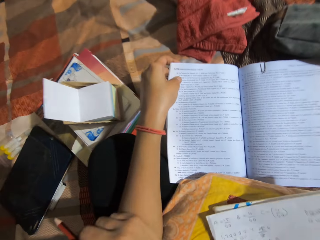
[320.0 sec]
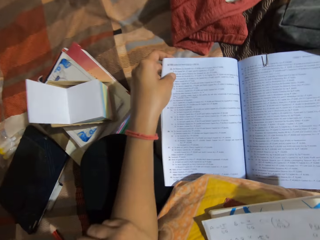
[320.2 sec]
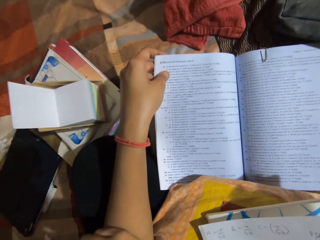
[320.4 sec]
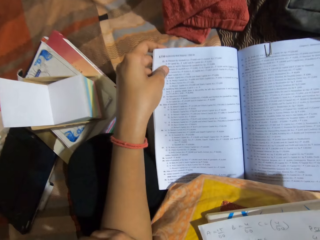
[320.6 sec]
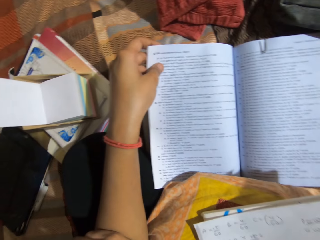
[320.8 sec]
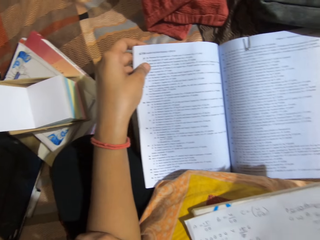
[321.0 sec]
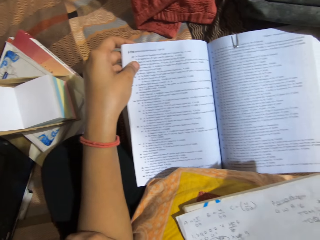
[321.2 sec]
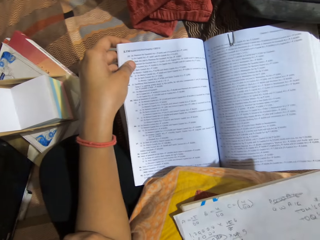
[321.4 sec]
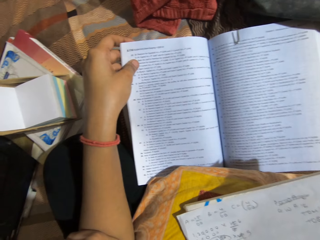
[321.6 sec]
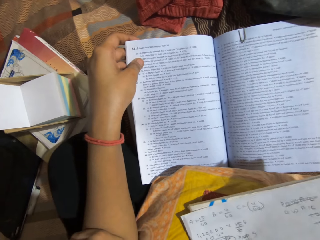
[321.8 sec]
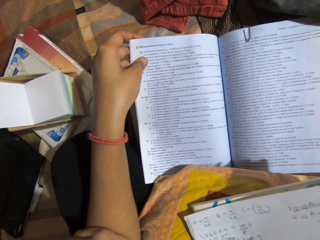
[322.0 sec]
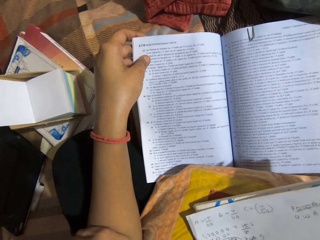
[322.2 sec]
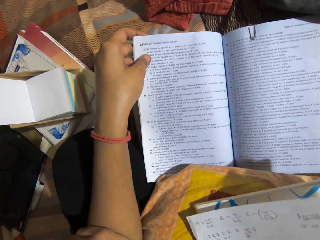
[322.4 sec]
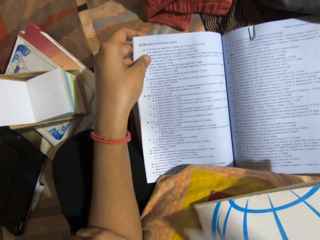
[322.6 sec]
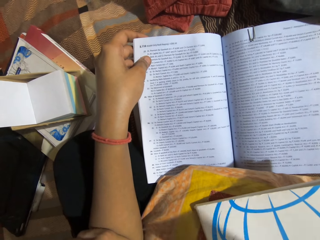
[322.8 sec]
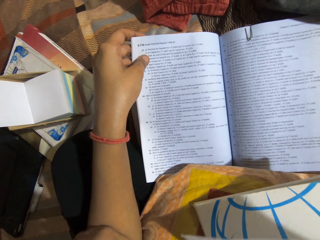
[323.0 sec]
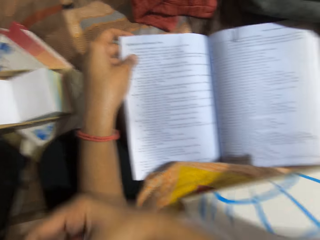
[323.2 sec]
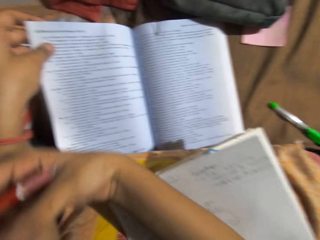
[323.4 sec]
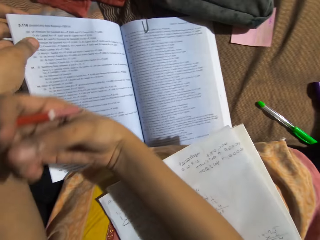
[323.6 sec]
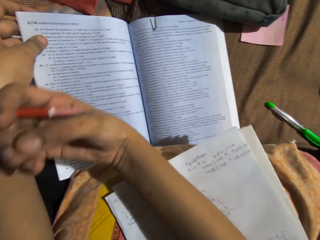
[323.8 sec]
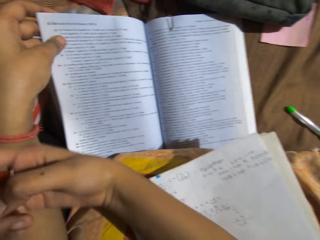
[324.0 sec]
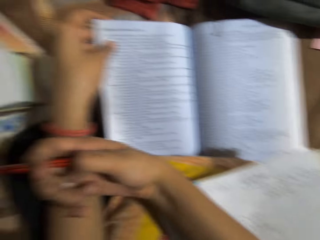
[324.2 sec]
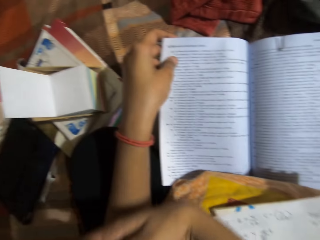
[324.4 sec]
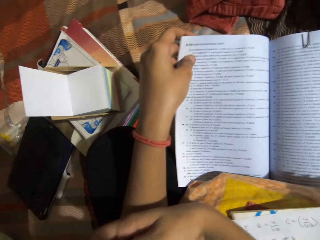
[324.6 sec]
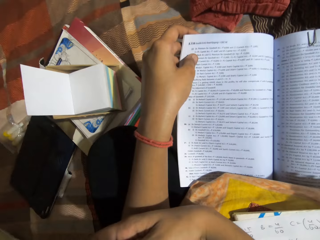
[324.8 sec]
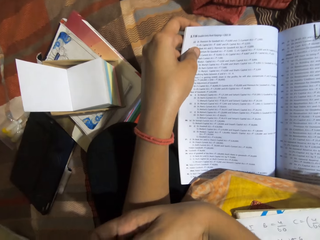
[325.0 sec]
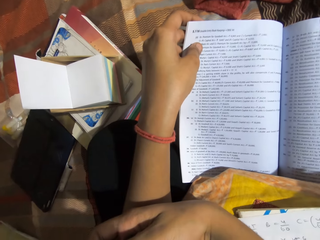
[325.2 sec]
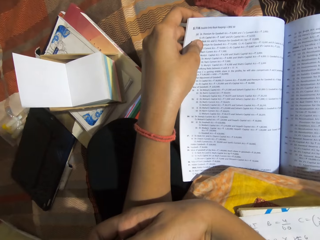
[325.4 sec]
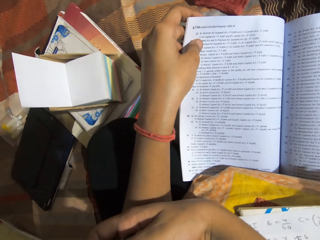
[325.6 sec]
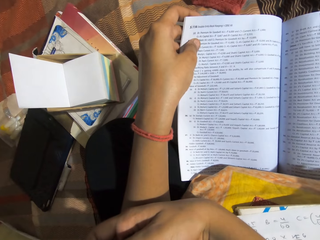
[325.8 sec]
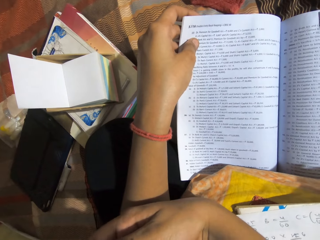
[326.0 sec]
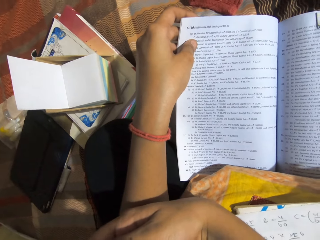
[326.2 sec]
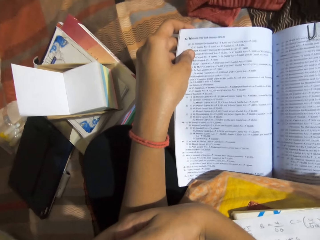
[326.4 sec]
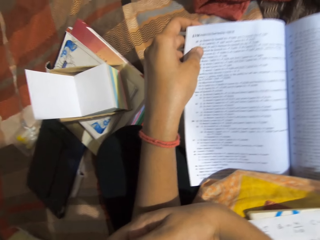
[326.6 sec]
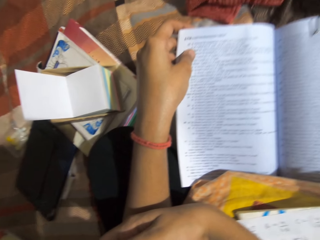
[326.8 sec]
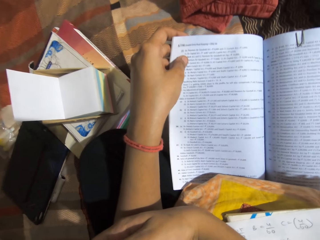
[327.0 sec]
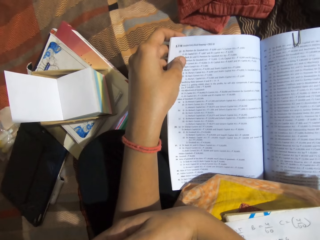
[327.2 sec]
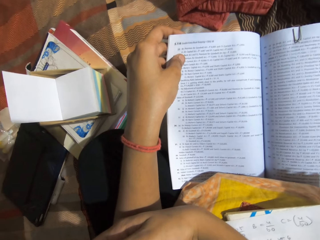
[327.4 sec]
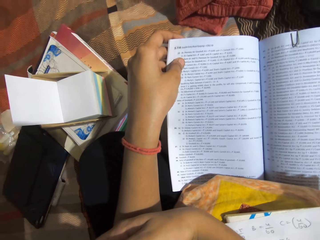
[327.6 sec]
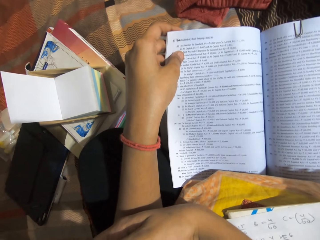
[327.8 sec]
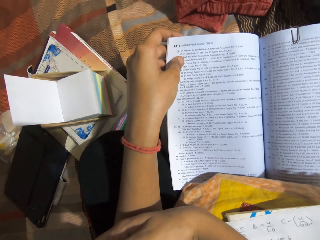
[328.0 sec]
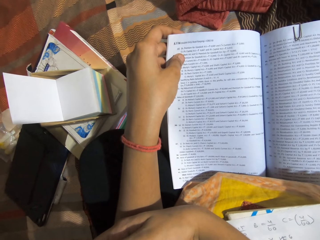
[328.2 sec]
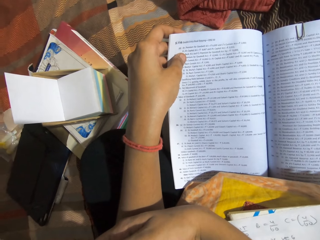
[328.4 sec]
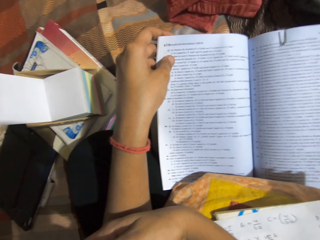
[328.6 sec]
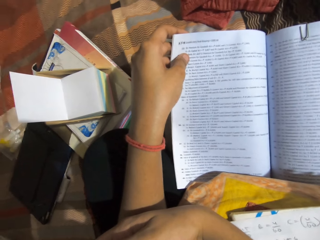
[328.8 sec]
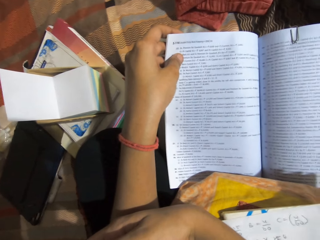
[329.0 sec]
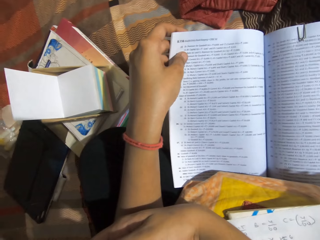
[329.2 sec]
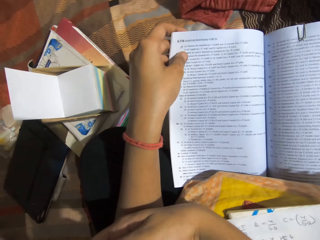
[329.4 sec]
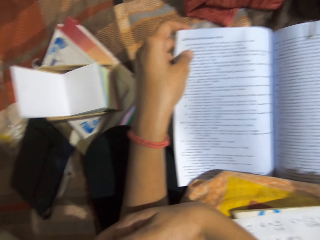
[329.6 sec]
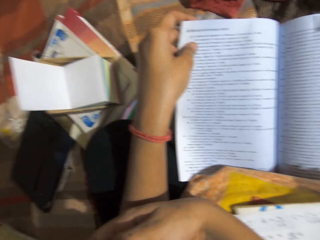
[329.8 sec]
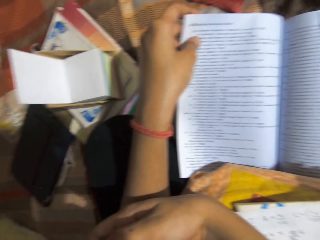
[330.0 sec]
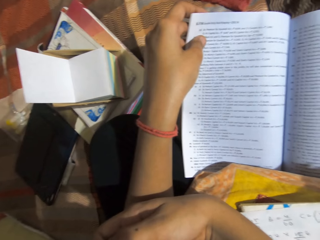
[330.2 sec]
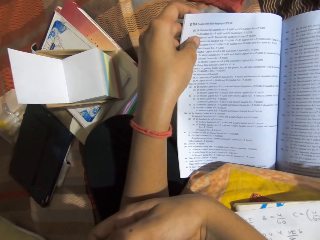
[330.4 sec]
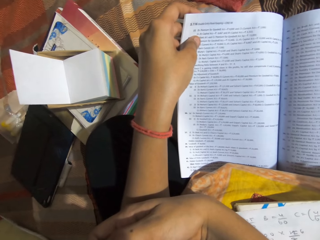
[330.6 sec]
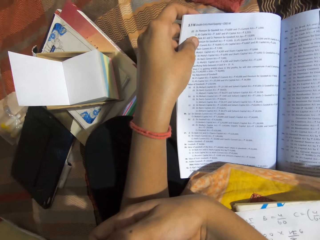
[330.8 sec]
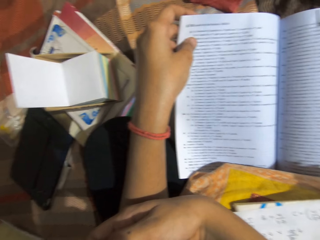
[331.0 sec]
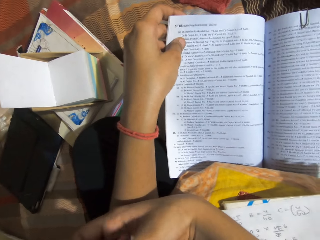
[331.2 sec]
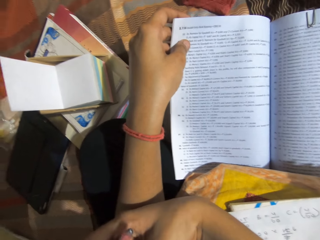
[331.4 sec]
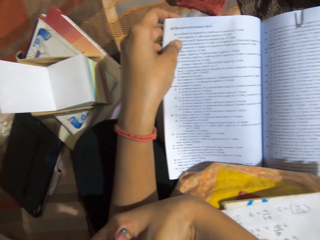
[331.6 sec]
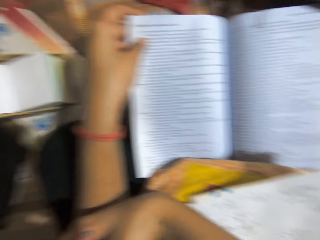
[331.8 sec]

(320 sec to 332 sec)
The camera wearer reads the textbook.

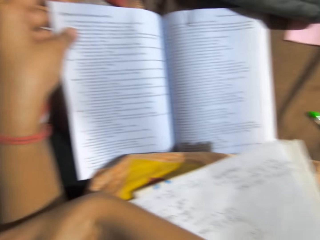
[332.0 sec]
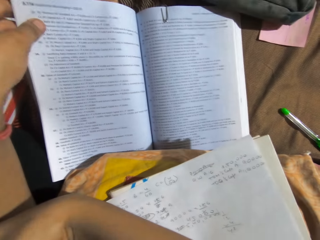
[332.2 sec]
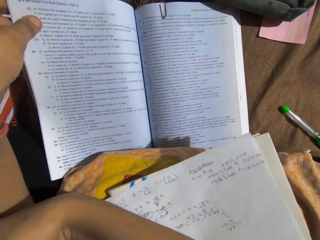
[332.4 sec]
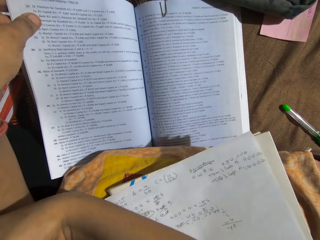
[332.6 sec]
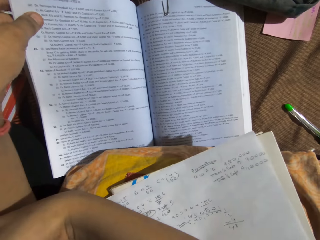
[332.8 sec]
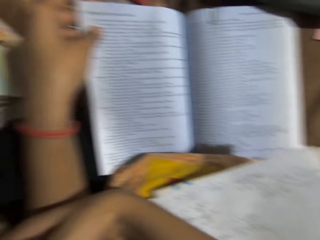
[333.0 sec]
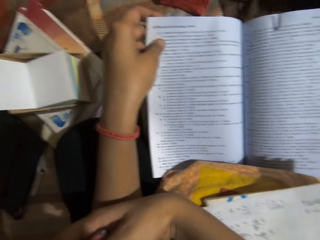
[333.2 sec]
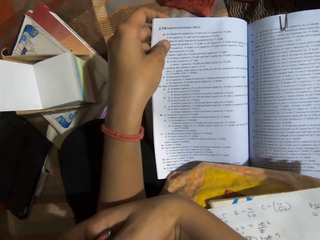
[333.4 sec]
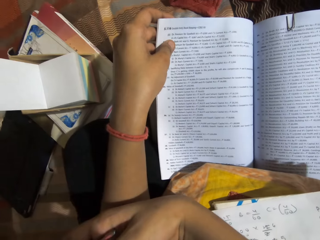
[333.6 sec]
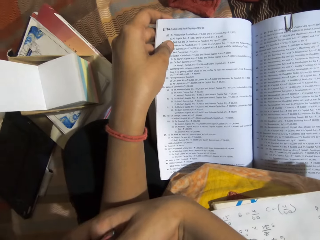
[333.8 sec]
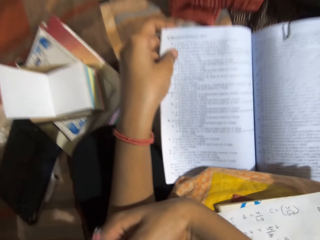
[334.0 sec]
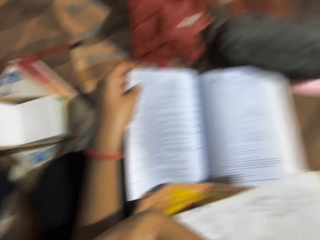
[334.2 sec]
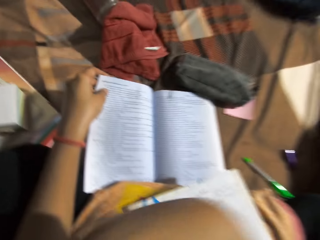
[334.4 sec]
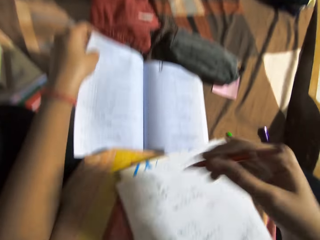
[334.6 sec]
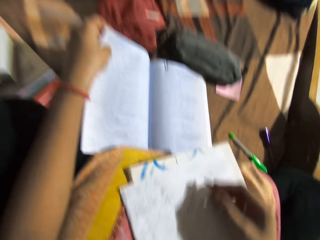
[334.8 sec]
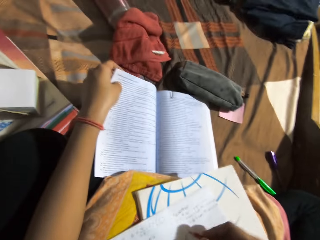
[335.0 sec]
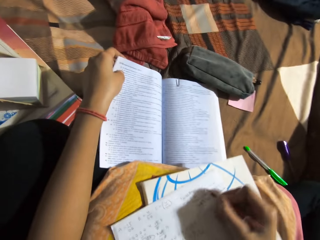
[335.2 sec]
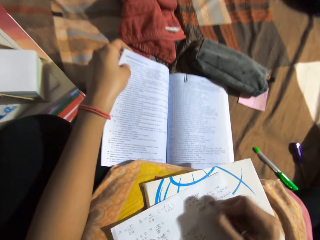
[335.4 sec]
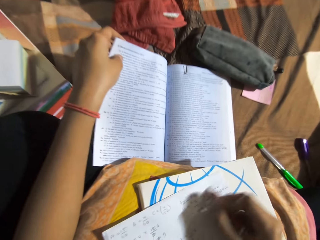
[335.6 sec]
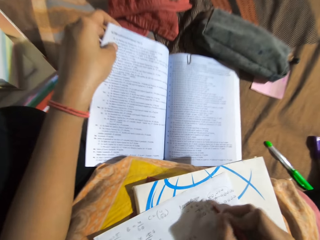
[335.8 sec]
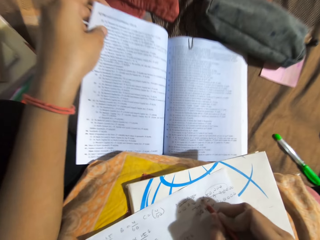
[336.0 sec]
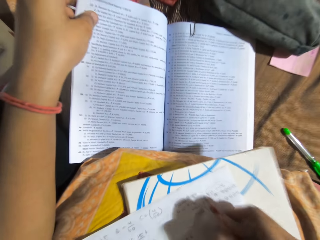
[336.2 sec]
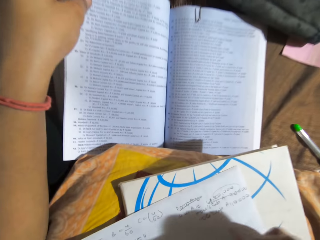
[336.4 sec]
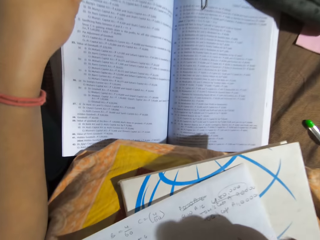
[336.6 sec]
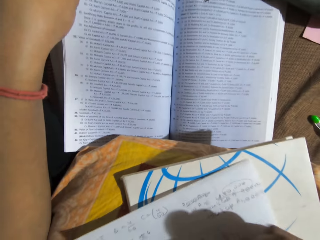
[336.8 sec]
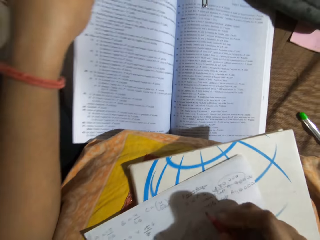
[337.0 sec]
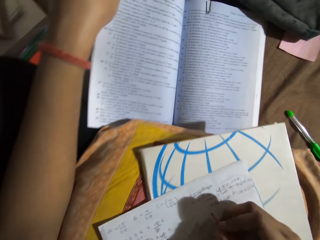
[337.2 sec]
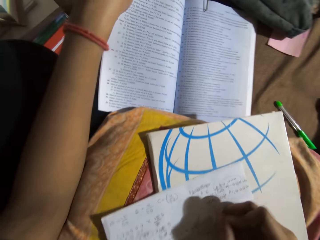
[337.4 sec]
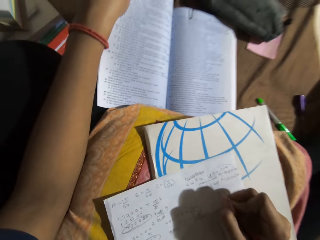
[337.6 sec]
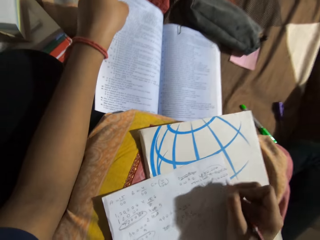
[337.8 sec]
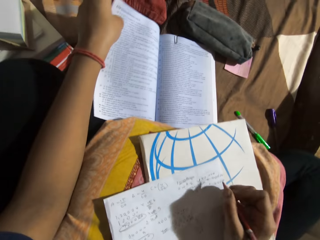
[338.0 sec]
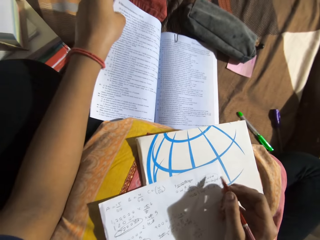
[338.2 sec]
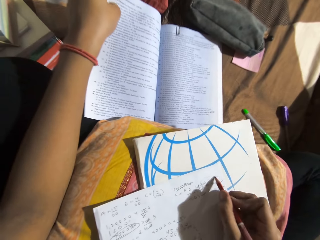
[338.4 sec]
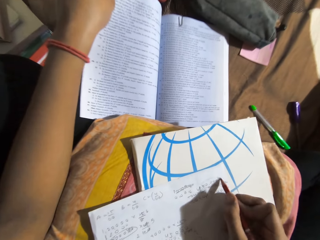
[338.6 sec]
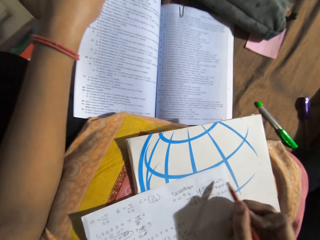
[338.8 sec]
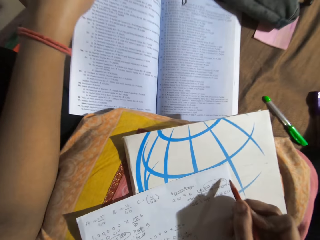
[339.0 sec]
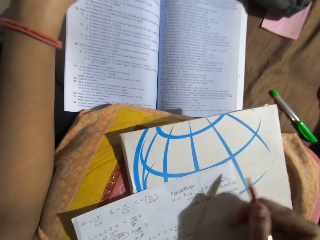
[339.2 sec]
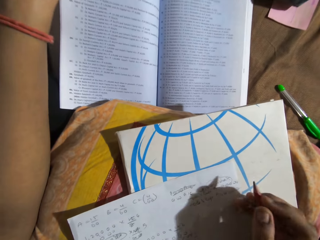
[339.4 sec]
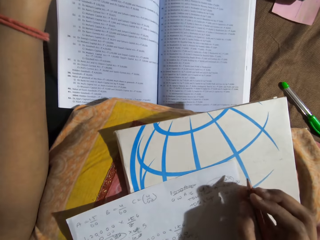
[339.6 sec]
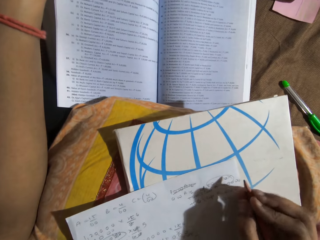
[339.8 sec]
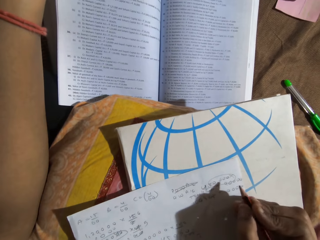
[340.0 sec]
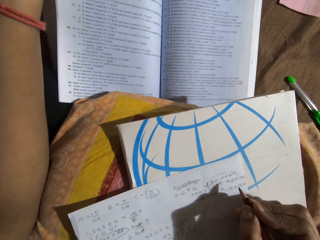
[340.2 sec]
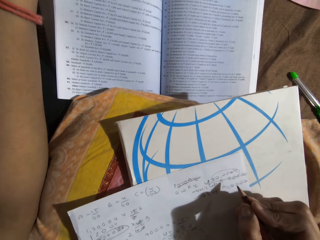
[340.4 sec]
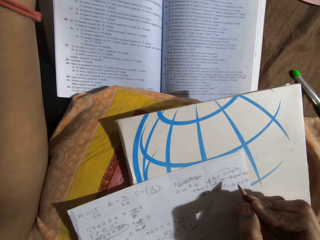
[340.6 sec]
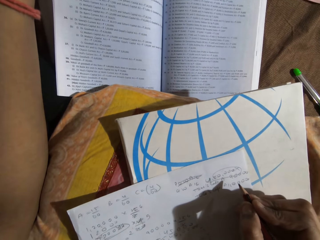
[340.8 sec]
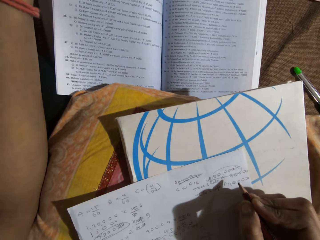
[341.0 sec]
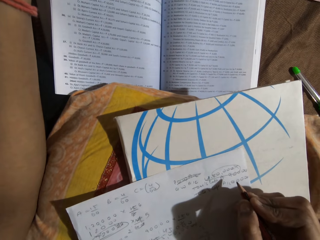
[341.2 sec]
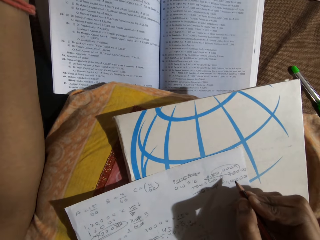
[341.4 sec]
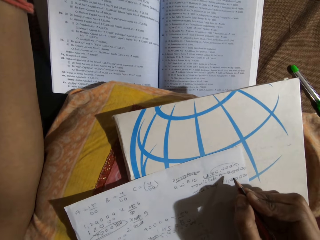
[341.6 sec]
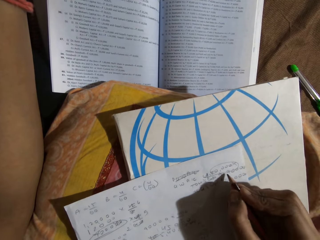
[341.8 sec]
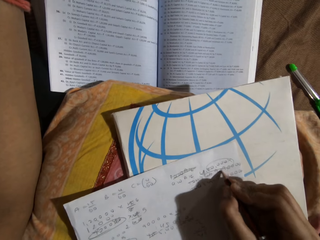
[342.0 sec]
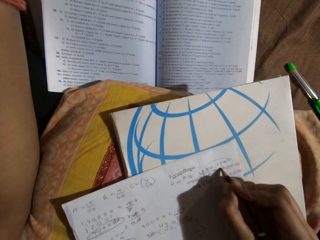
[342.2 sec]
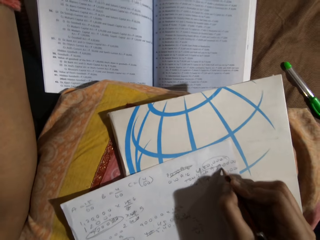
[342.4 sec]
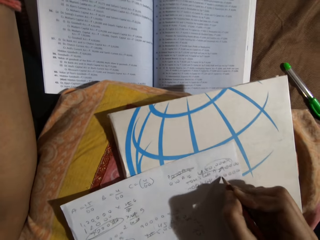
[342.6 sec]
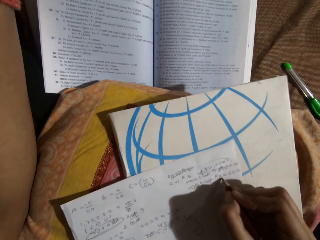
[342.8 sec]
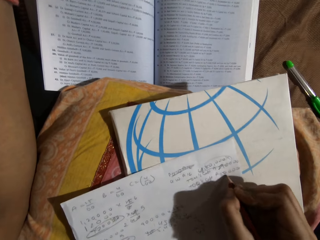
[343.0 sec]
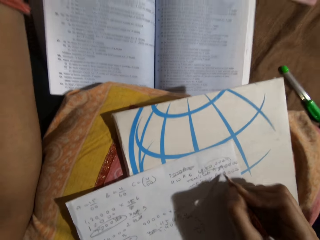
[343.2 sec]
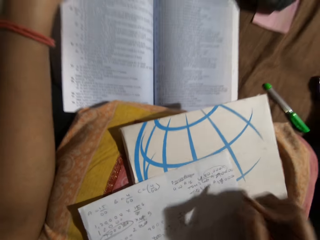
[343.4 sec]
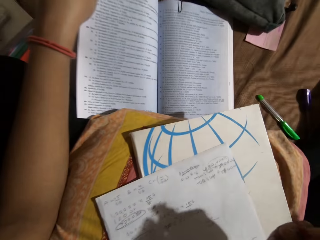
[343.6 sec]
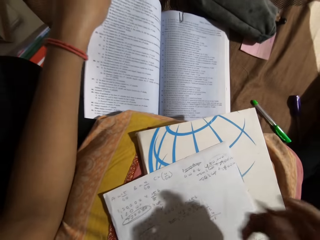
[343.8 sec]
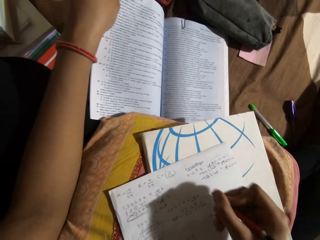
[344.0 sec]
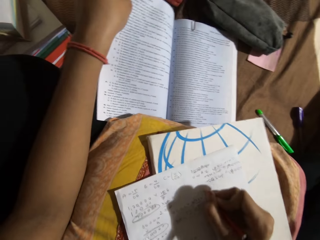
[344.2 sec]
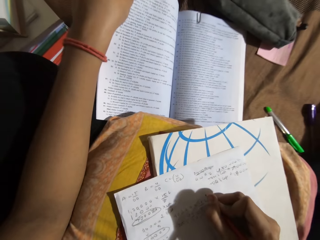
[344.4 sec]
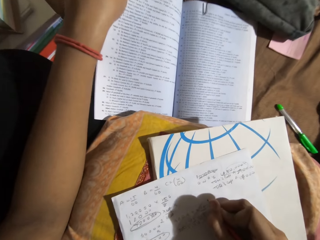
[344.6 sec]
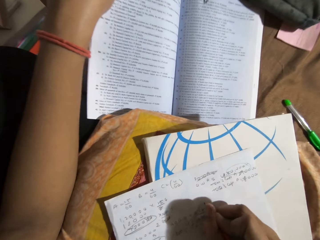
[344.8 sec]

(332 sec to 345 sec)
The camera wearer writes on the paper using a pencil. They write on the sheet of paper with the pencil.
